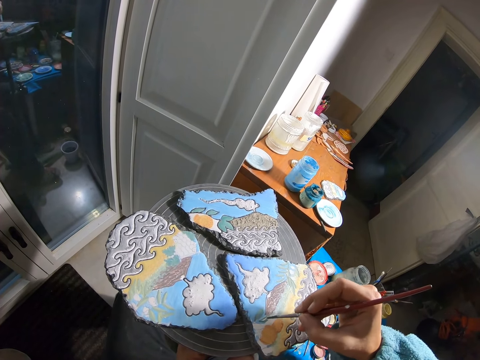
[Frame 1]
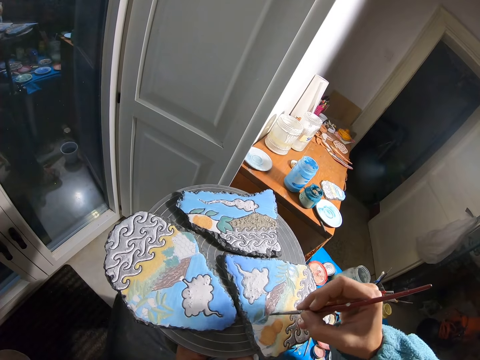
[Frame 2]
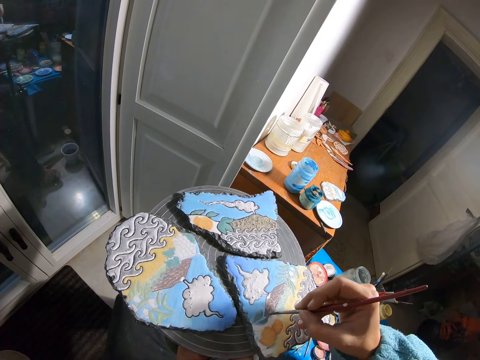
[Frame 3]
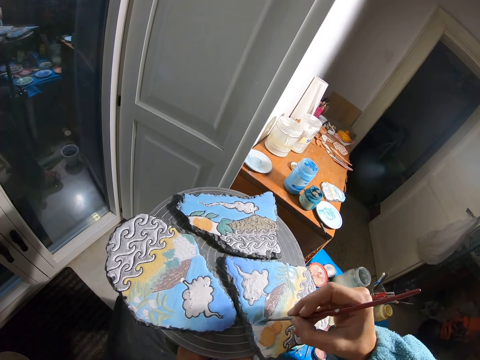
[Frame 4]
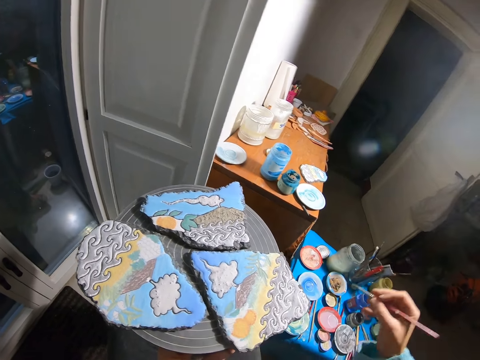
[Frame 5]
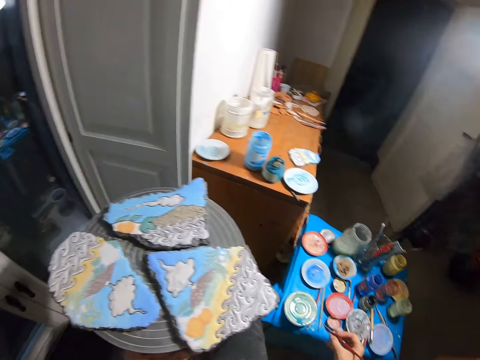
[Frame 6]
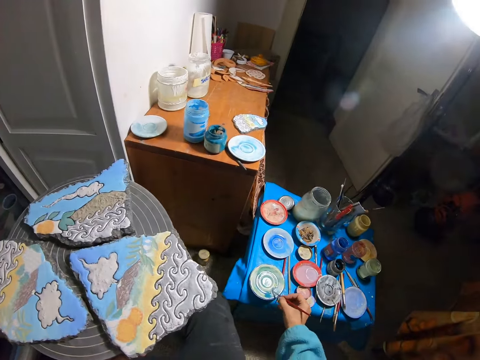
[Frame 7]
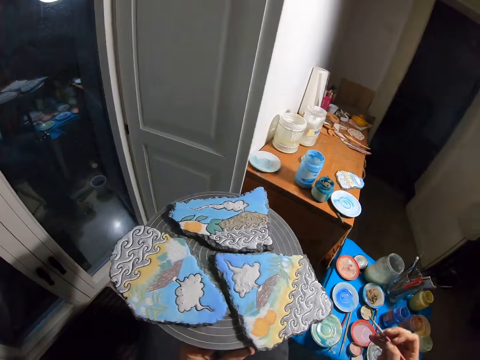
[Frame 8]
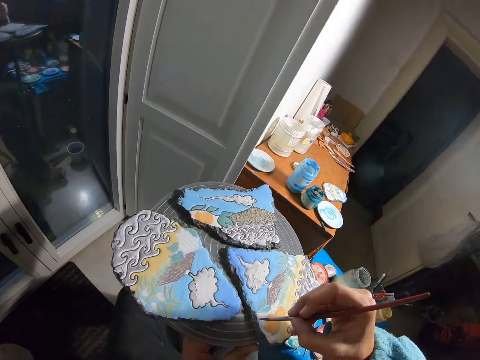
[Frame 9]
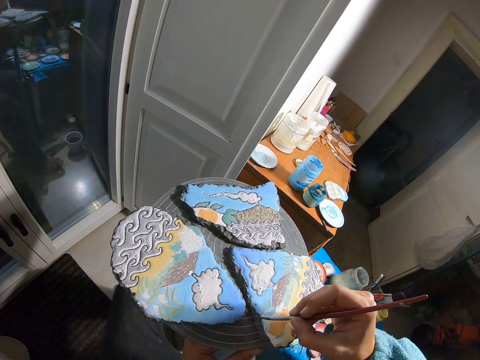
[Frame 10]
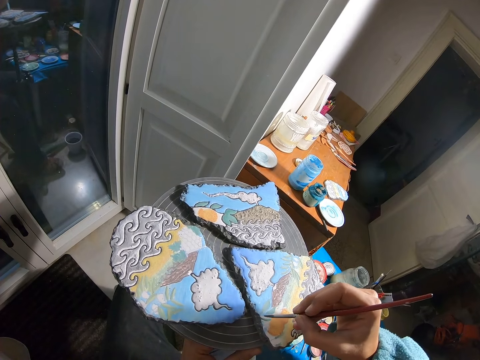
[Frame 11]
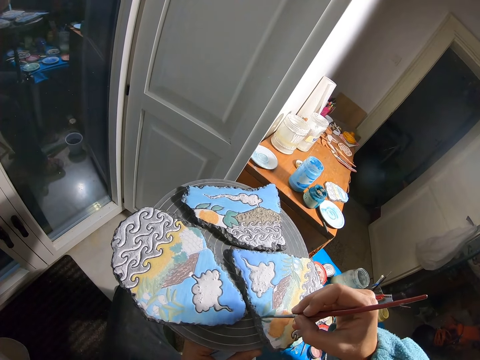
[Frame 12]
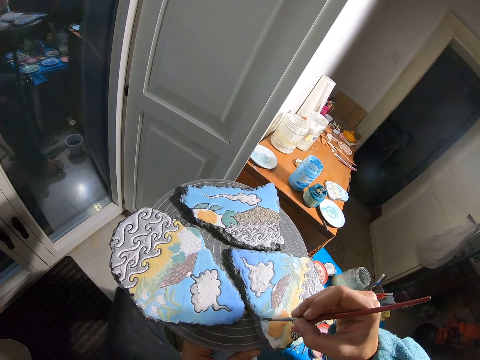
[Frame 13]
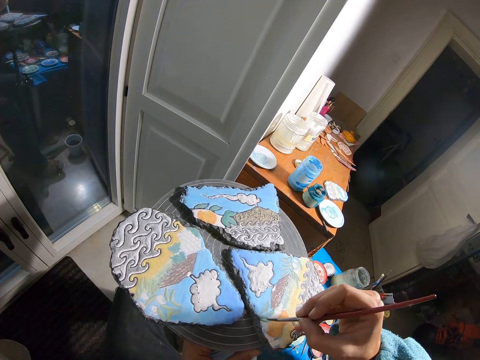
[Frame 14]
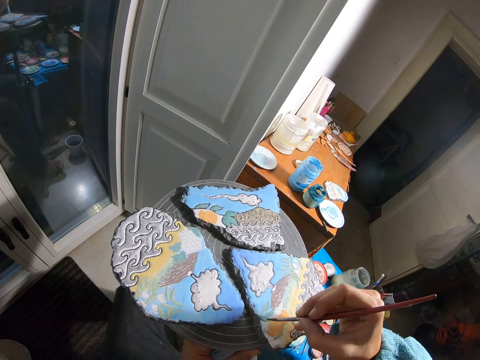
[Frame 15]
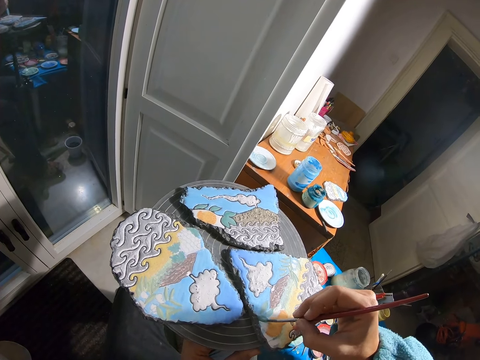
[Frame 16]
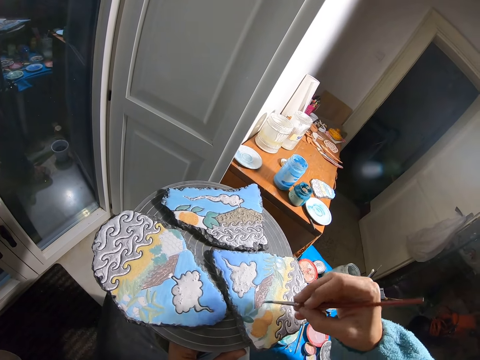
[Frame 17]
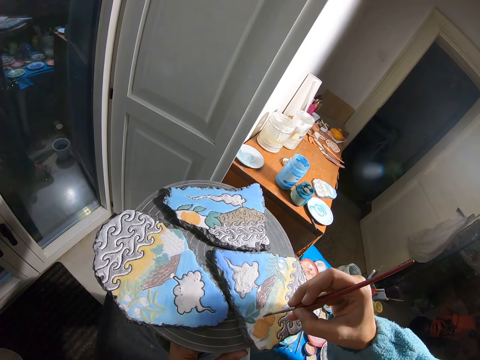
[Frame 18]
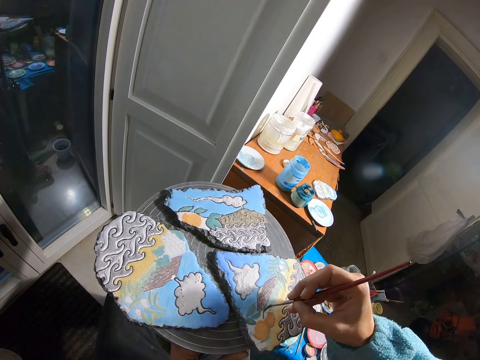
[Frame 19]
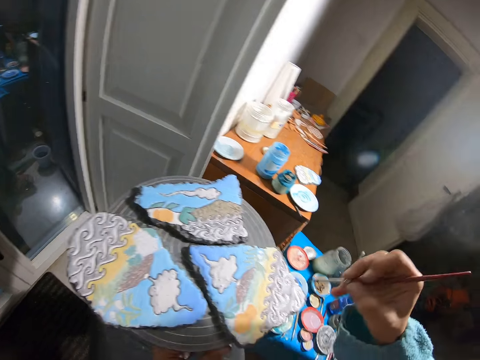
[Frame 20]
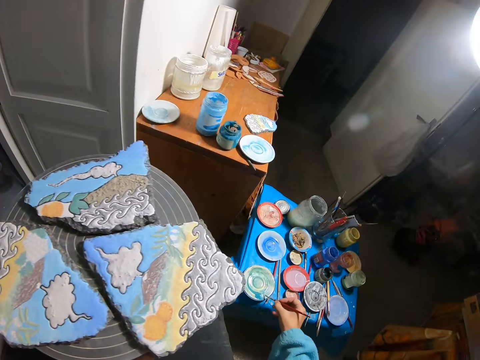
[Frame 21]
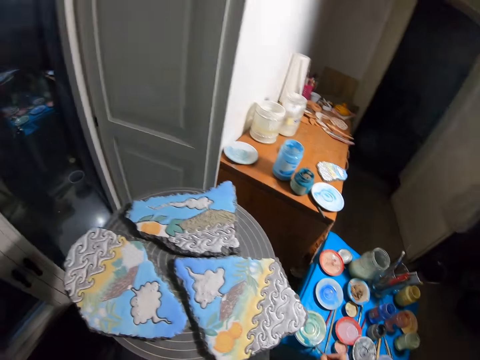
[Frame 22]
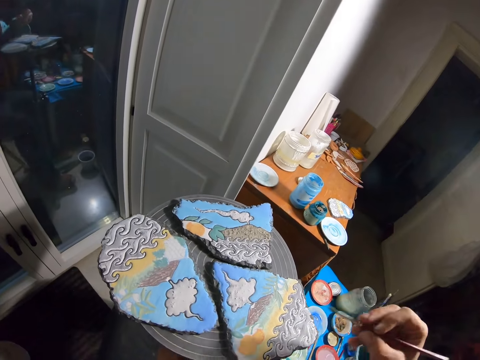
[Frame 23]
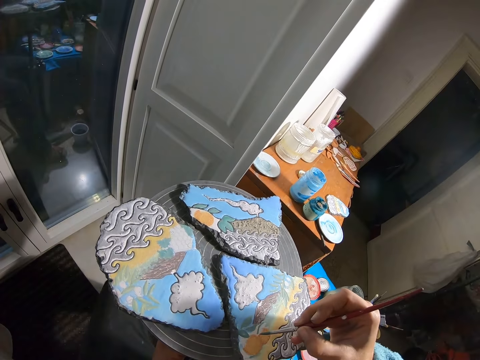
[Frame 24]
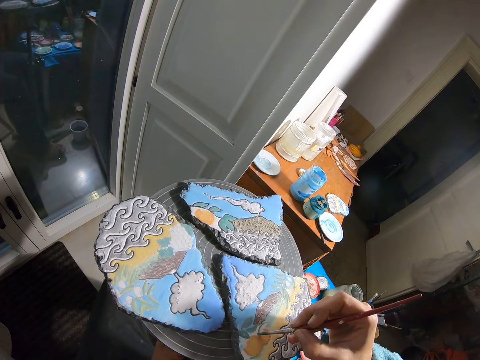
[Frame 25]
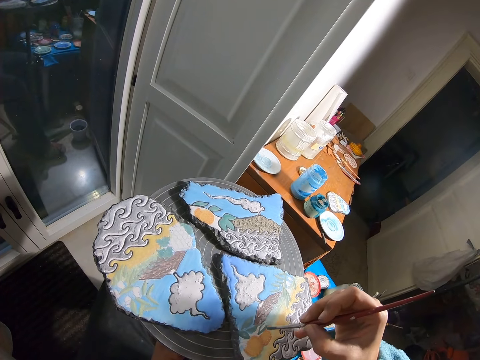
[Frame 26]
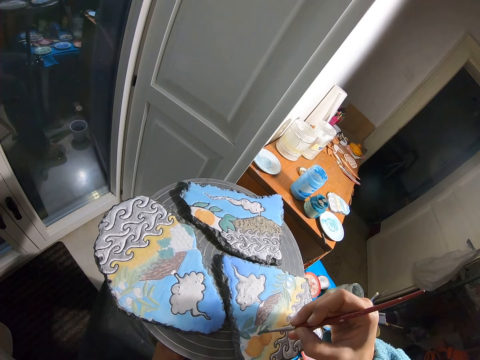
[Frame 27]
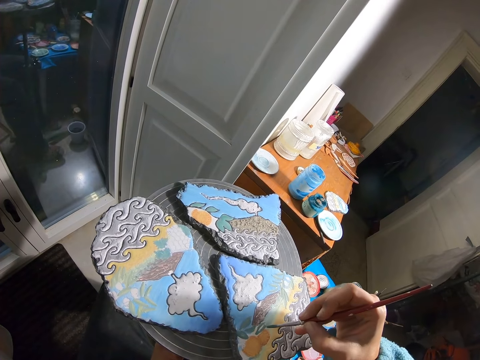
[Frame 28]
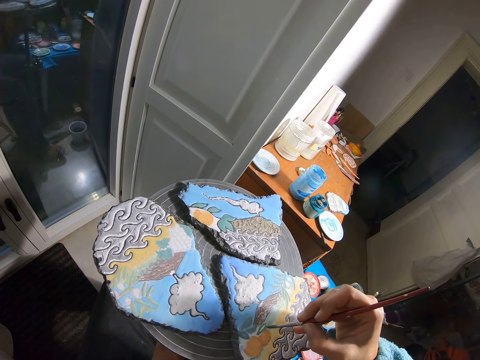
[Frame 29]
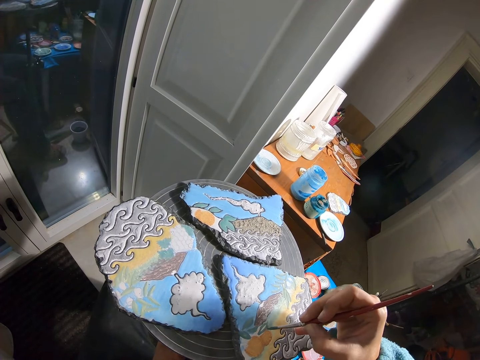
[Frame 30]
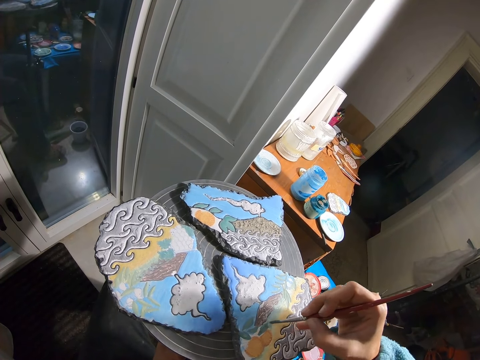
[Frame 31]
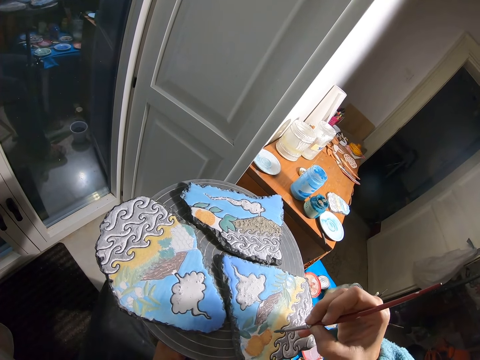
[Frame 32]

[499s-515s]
The camera wearer takes paint from the plate on the blue table with the brush in her right hand. She paints the rock on the spin table with the brush in her right hand. She takes paint from the plate on the blue table with the brush in her right hand. She paints the rock on the spin table with the brush in her right hand.

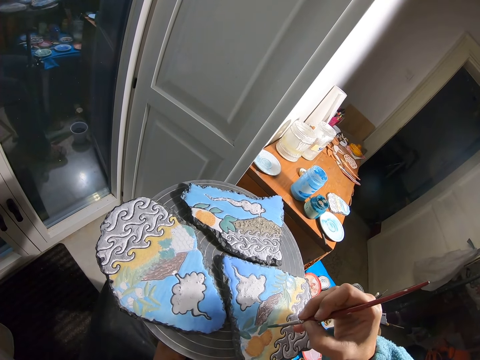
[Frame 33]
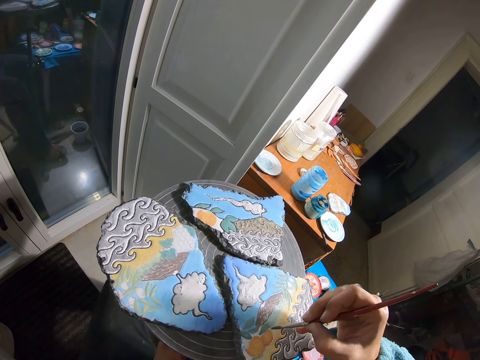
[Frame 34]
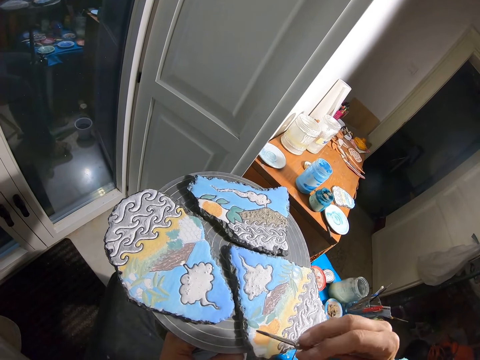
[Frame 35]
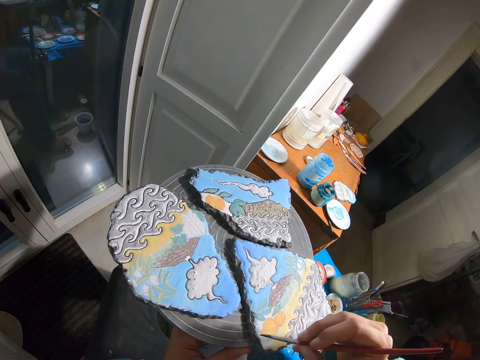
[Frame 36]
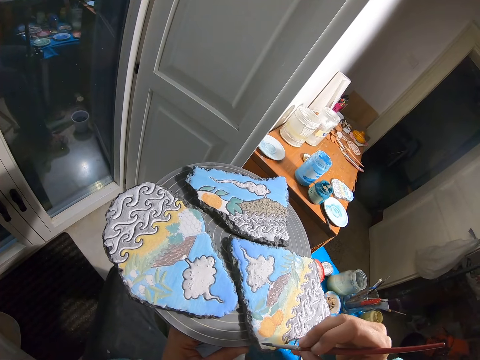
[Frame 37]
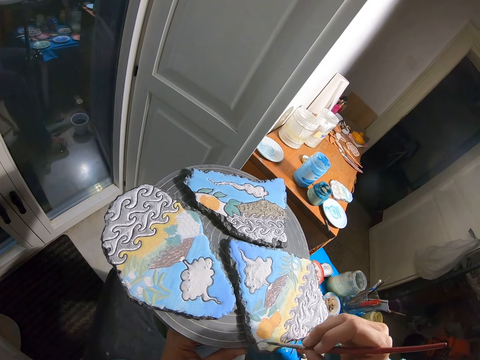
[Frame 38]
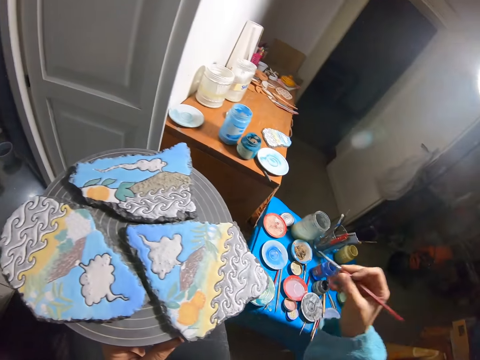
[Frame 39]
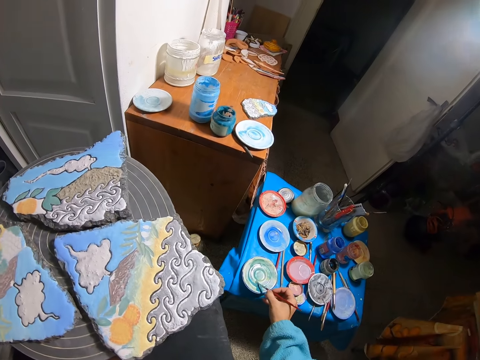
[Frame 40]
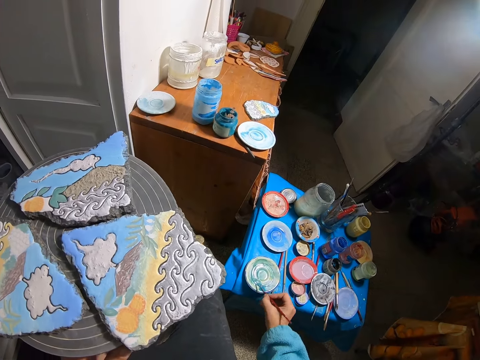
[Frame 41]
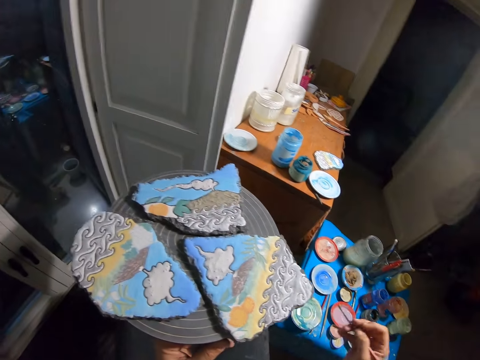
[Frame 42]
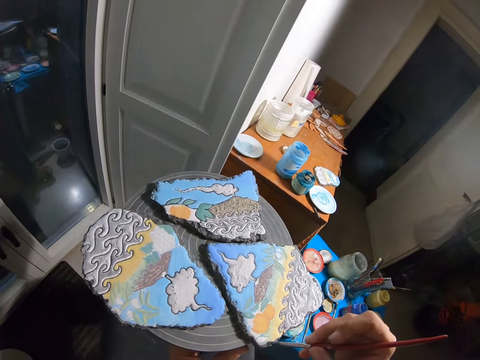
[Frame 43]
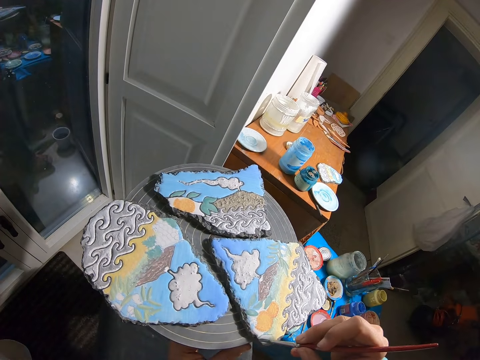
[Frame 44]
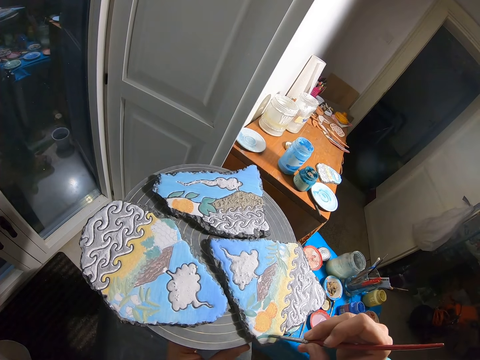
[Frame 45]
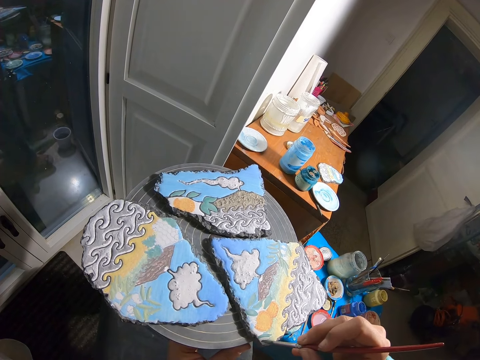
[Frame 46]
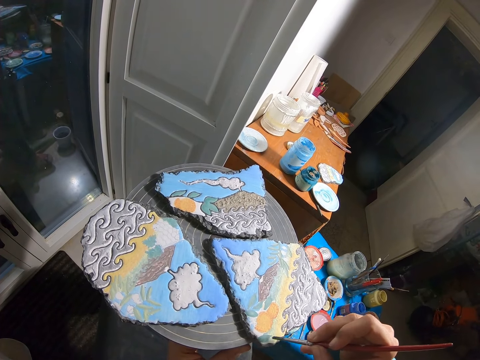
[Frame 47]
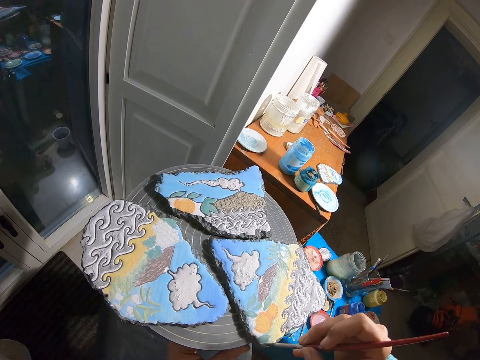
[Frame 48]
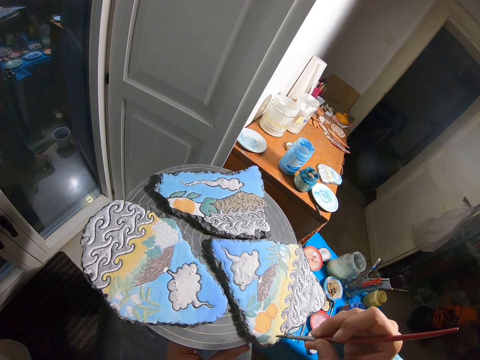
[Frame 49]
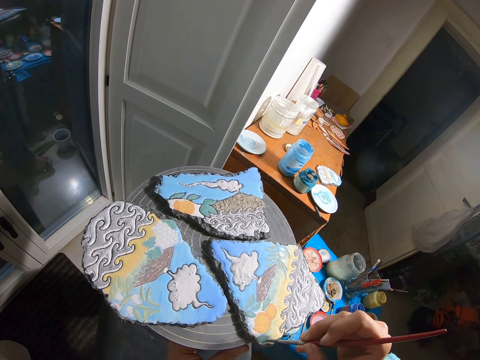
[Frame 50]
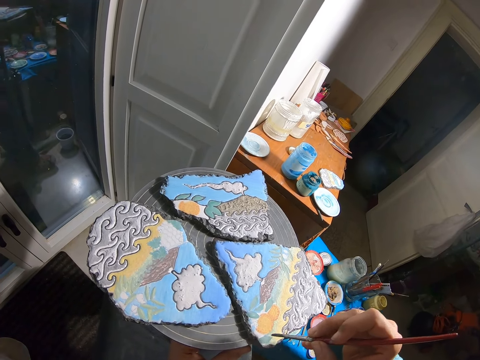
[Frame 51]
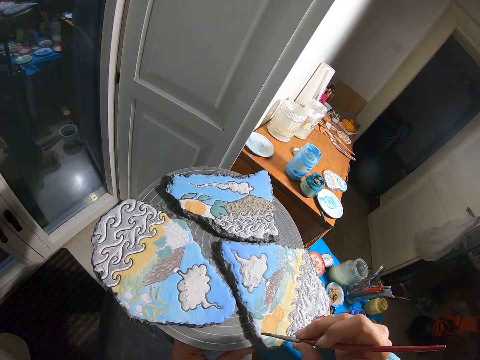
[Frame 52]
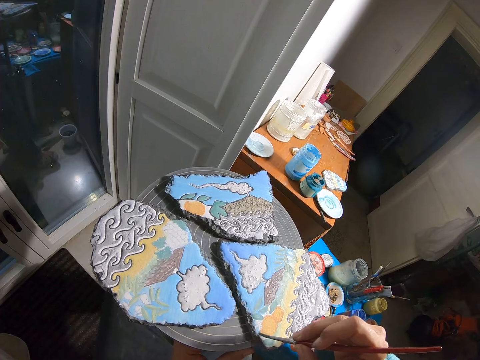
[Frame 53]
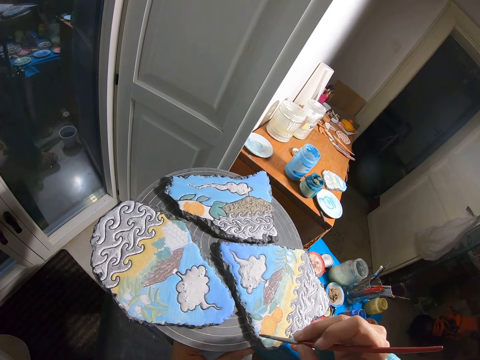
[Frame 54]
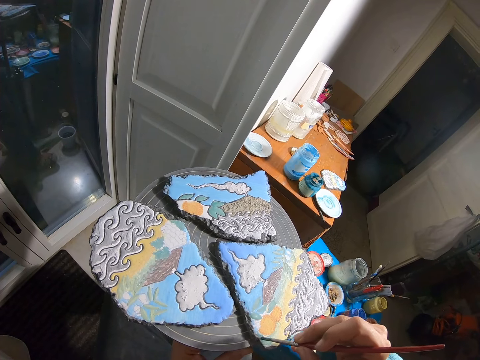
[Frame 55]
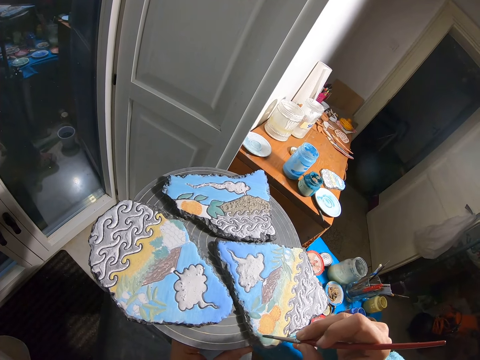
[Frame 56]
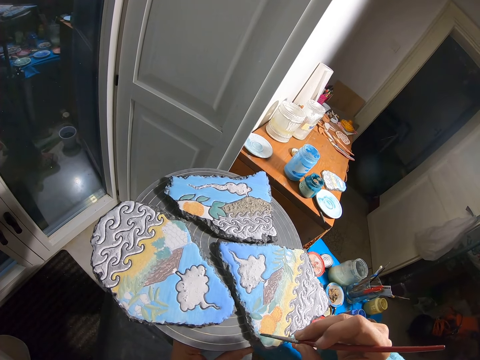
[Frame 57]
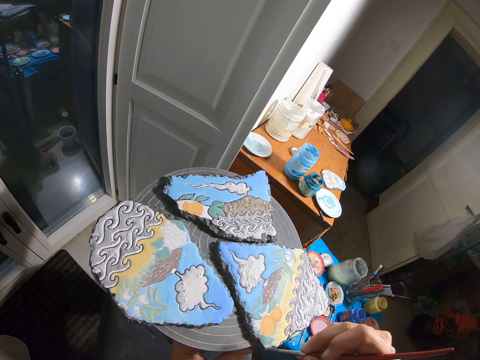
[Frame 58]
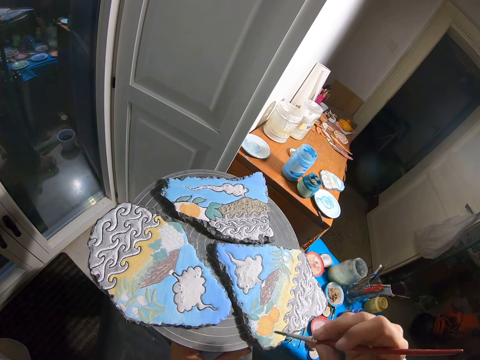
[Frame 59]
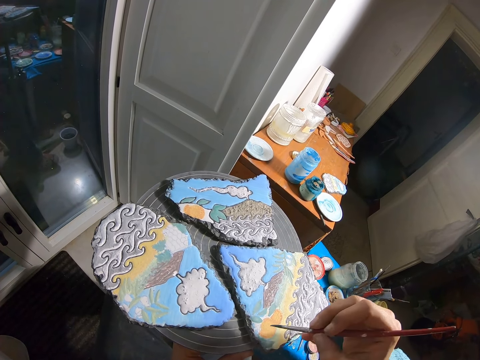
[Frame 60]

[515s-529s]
The camera wearer takes paint from the plate on the blue table with the brush in her right hand. She paints the rock on the spin table with the brush in her right hand.
